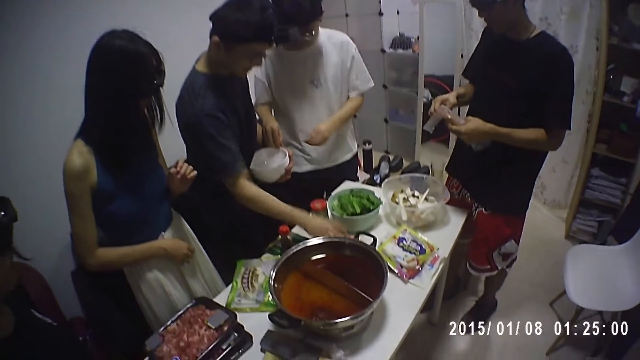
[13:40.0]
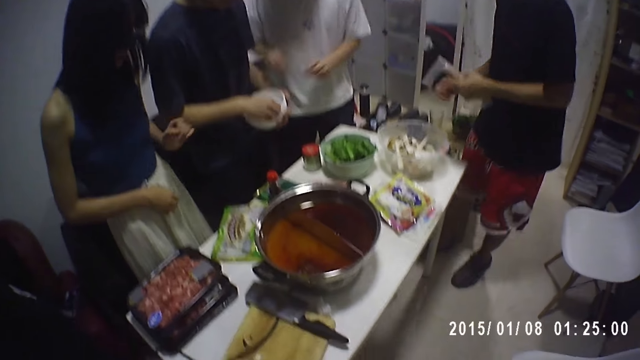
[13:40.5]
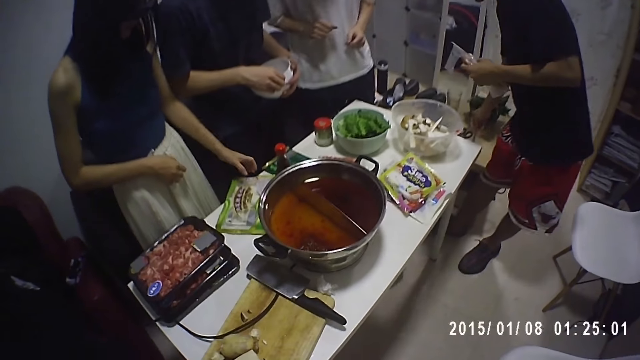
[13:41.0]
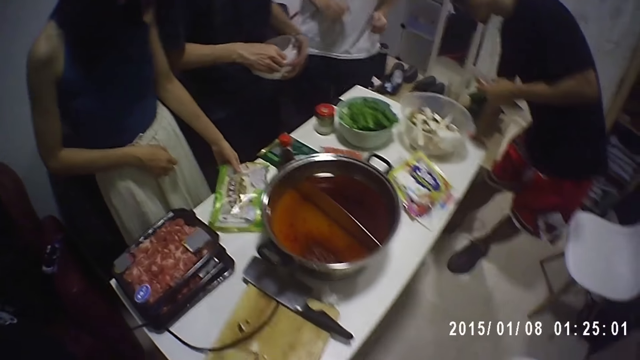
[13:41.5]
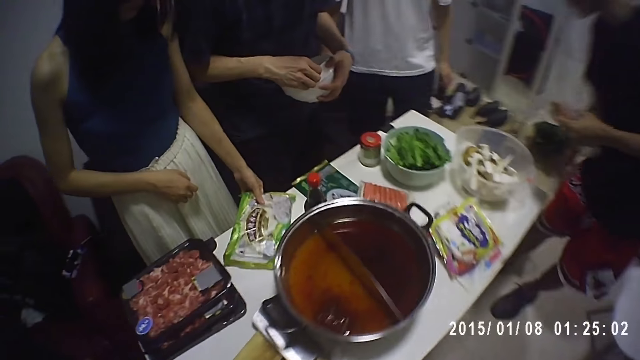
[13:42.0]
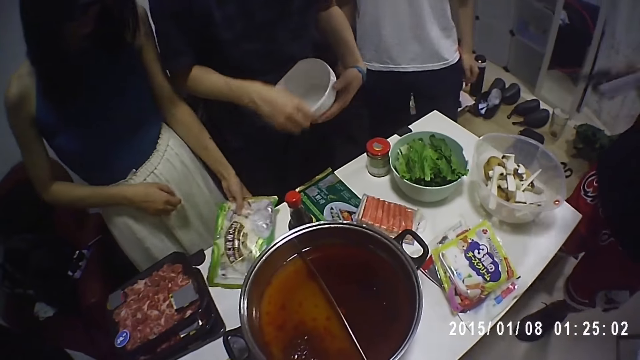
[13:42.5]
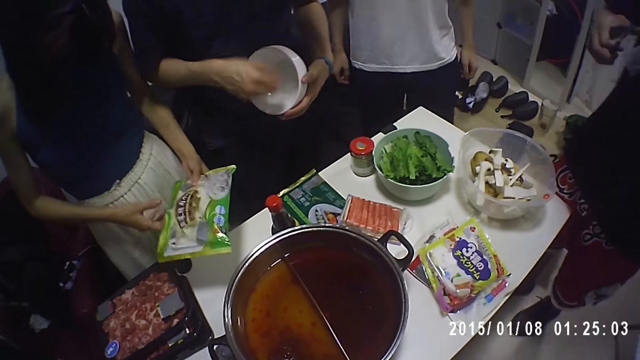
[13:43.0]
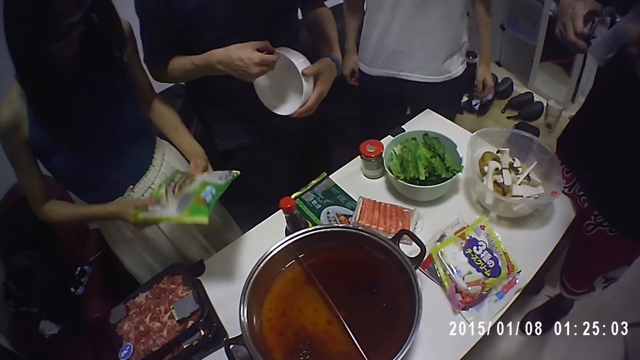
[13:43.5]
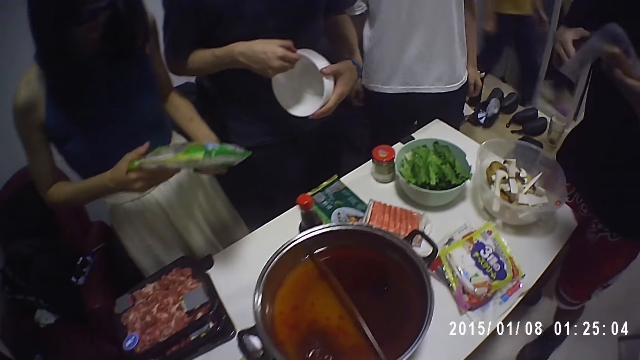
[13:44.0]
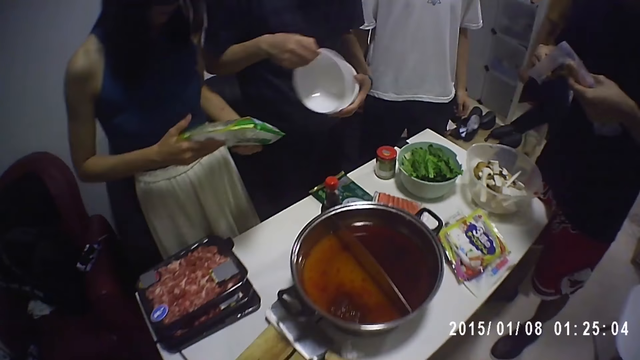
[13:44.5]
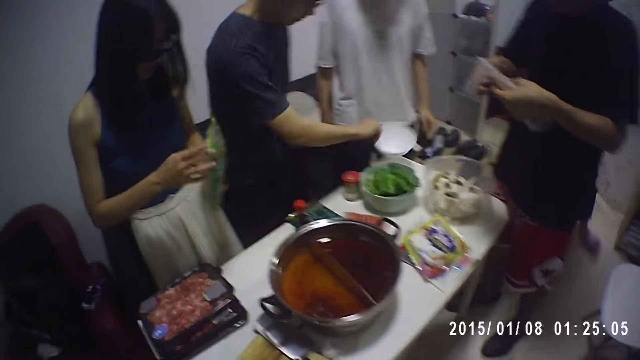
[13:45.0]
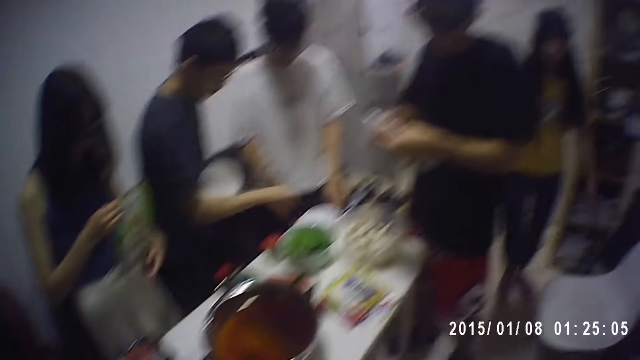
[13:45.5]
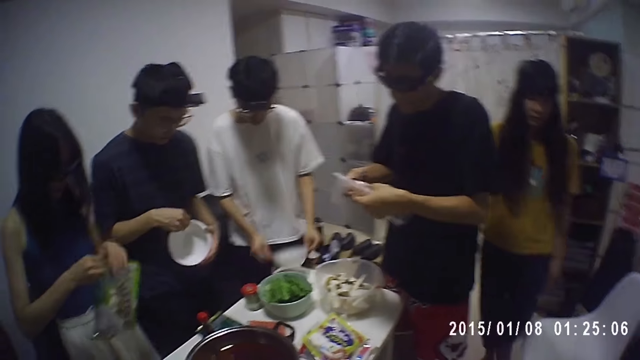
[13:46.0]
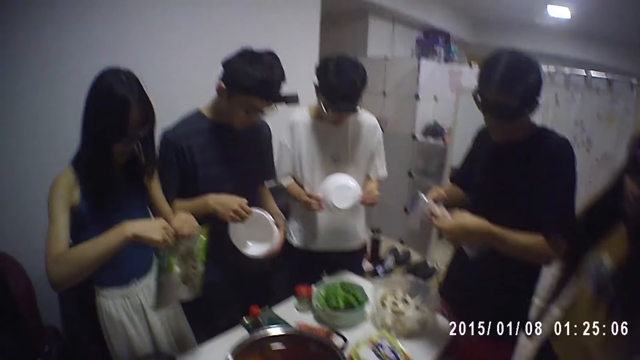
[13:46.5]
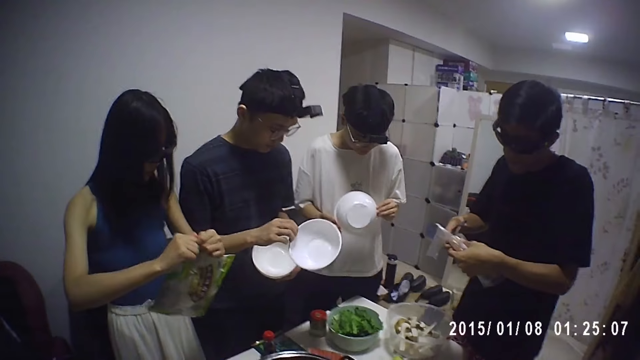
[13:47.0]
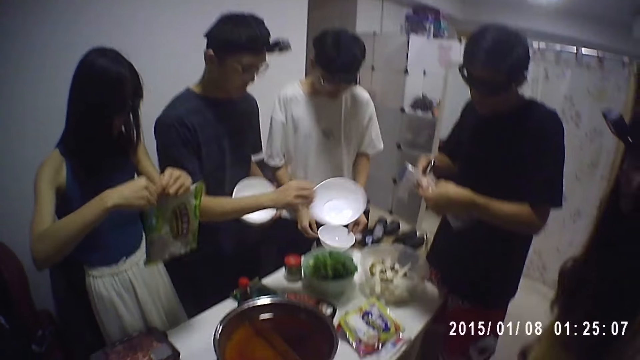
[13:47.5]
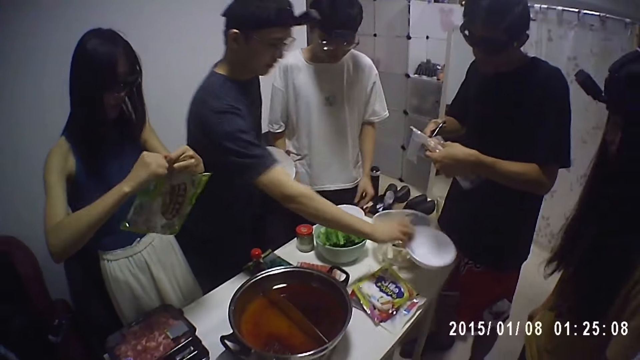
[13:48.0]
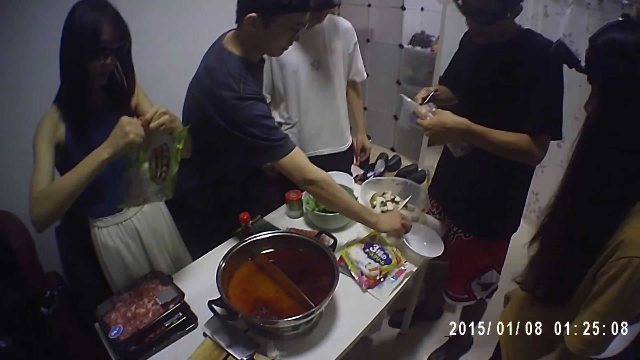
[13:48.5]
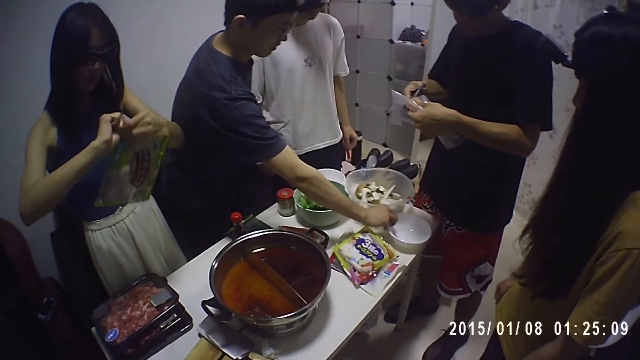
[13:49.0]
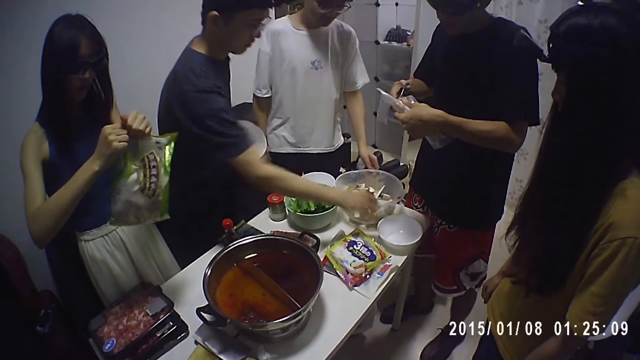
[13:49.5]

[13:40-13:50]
A person drops a packet of ingredient. Another person picks up a pair of scissors. A woman picks up a pack of ingredient from the table. The second person cuts the packet of ingredient. A man separates the stack of bowls and places a bowl on the table. Another man drops the plate in his right hand on the table. A third man picks up the plate on the table with both hands. The second man takes out a plate from the pile of plates in his left hand with his right hand. Another woman opens the pack of shrimps with both hands. She opens the pack of shrimps with both hands again. The third man drops the plate on the table with both hands. The second man drops the plate in his right hand on the table.

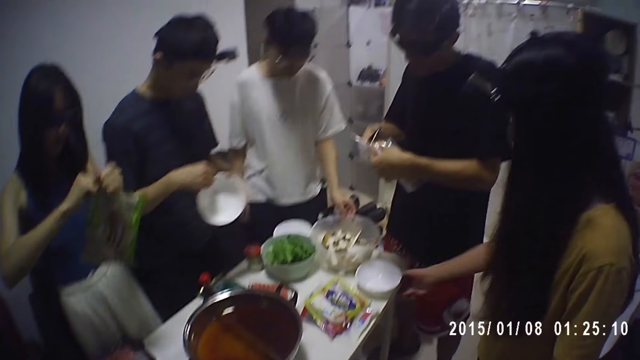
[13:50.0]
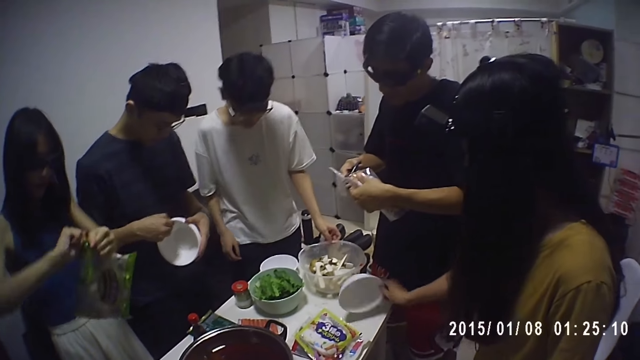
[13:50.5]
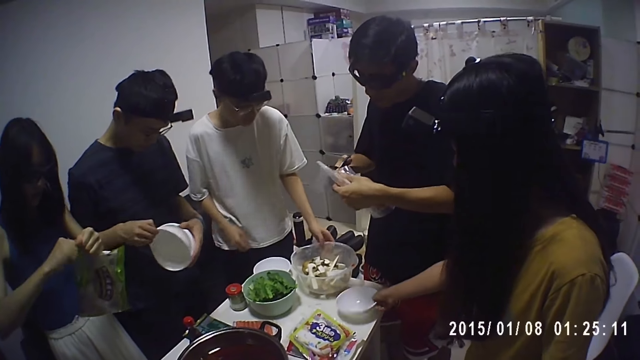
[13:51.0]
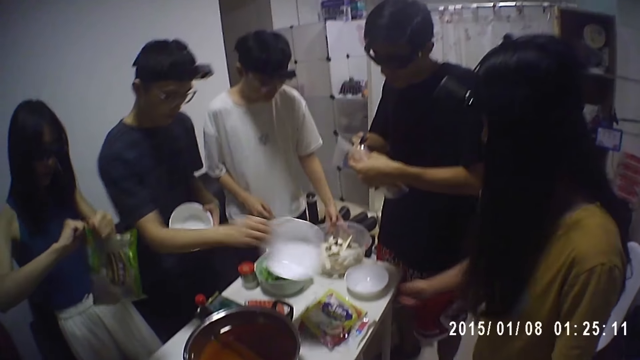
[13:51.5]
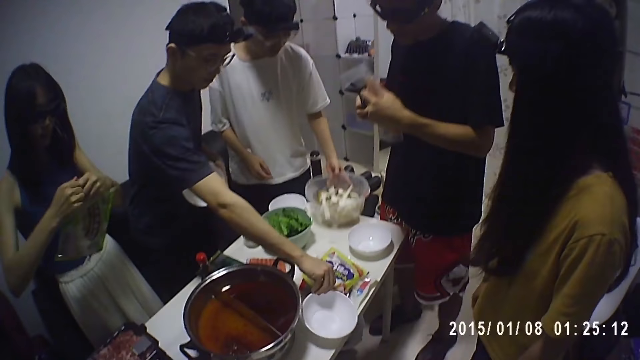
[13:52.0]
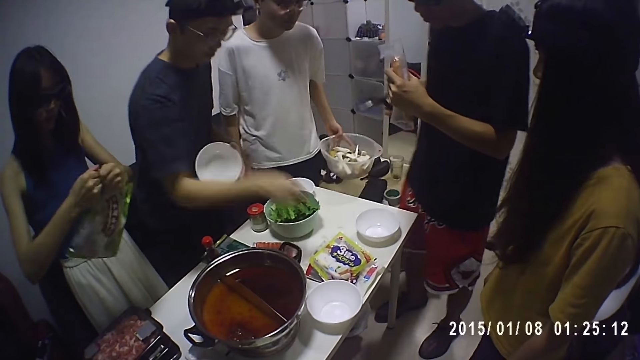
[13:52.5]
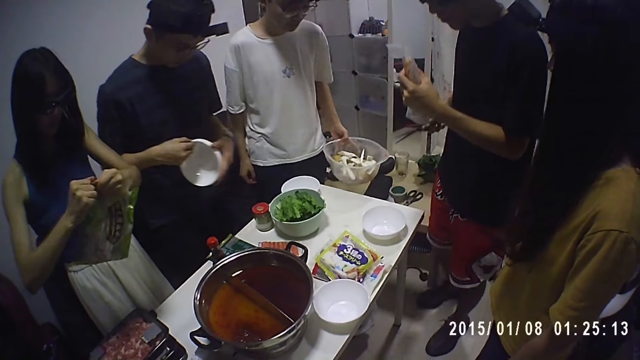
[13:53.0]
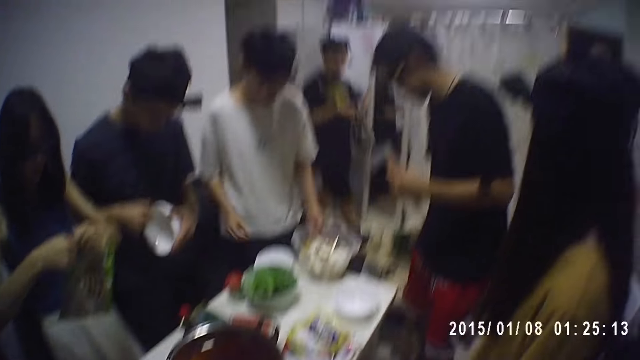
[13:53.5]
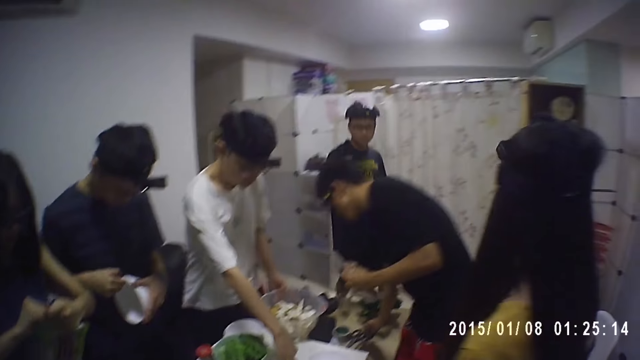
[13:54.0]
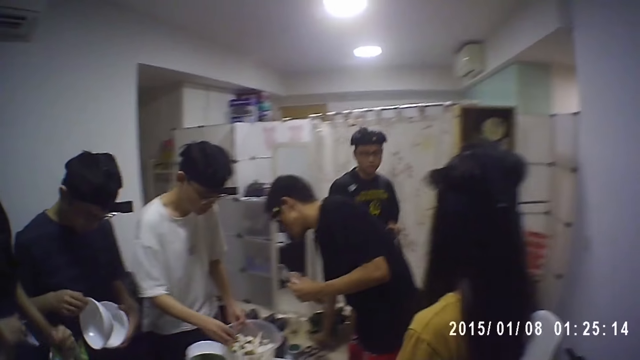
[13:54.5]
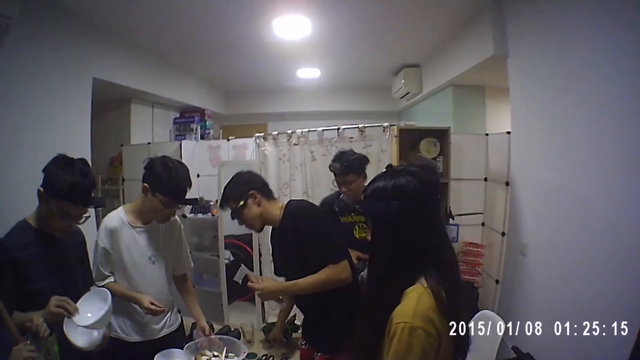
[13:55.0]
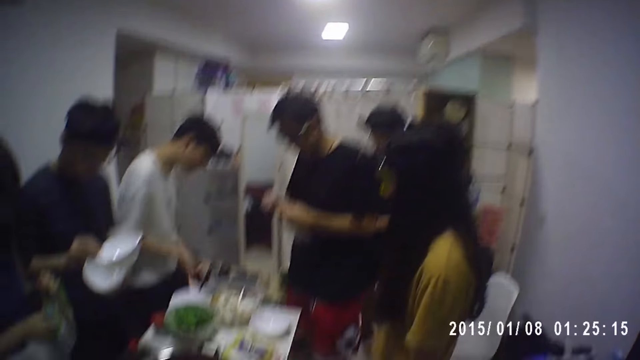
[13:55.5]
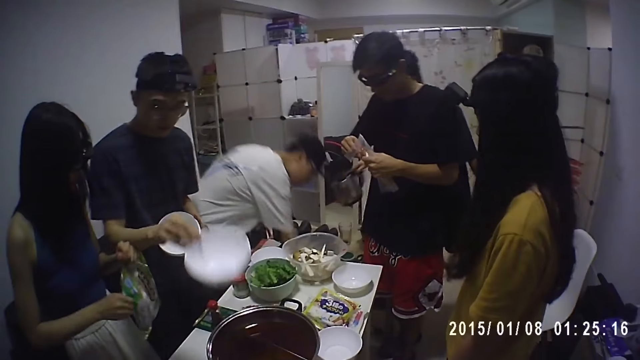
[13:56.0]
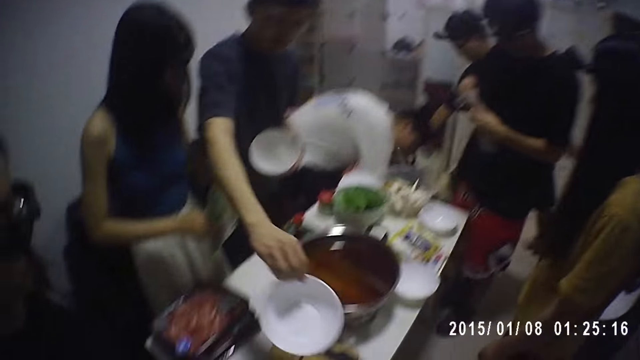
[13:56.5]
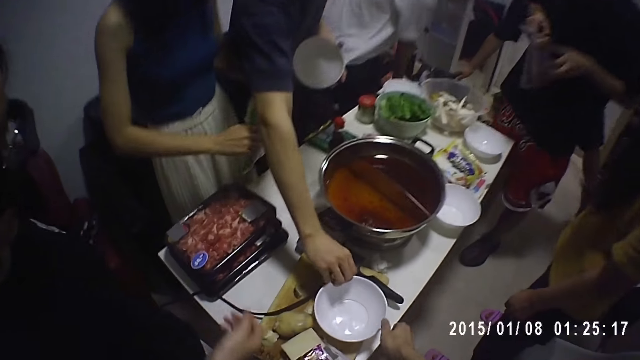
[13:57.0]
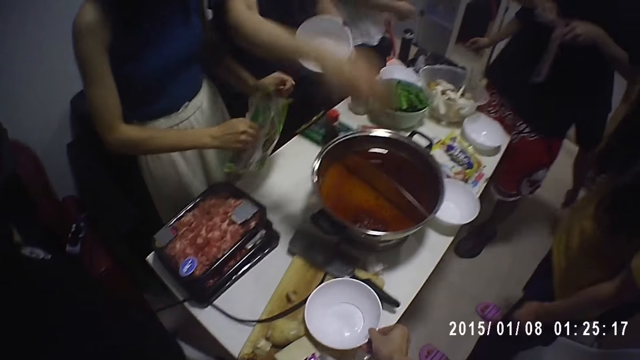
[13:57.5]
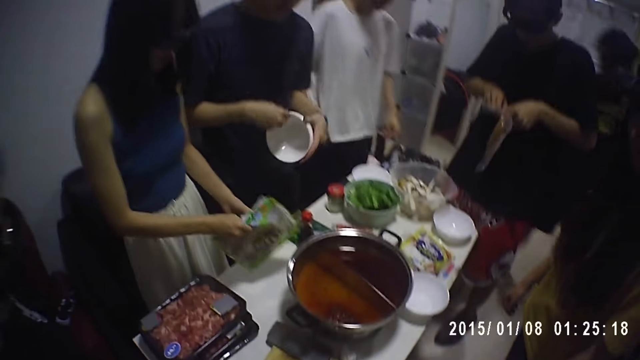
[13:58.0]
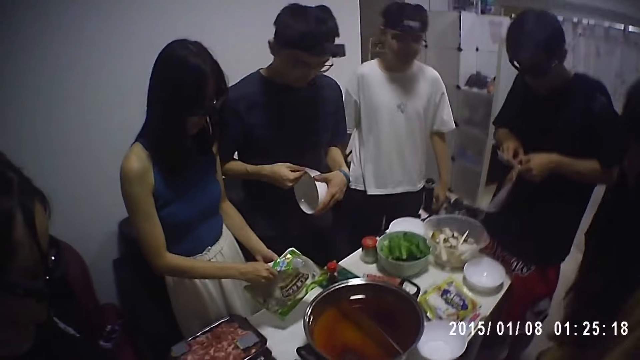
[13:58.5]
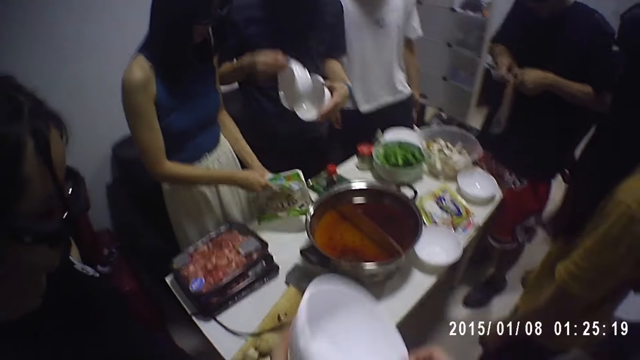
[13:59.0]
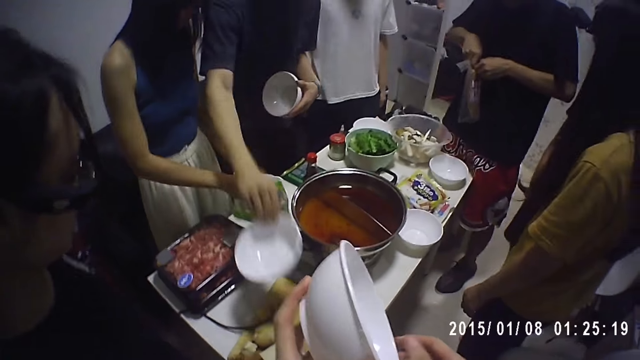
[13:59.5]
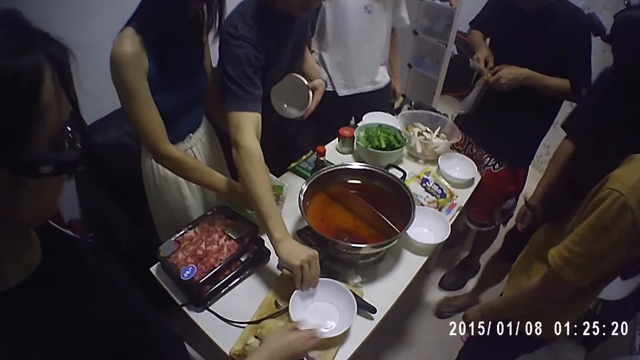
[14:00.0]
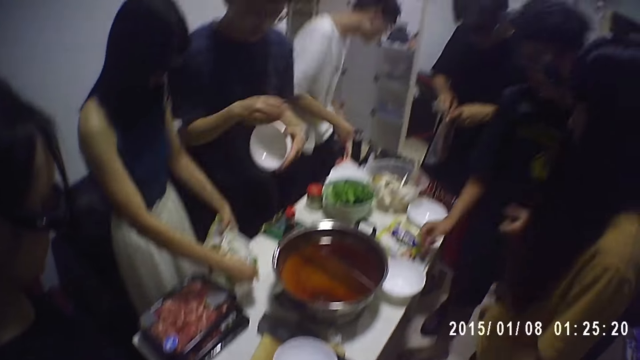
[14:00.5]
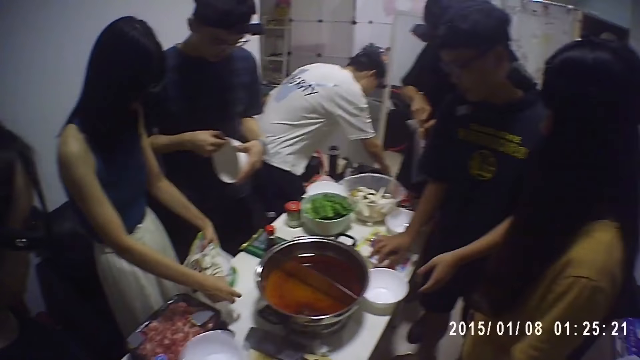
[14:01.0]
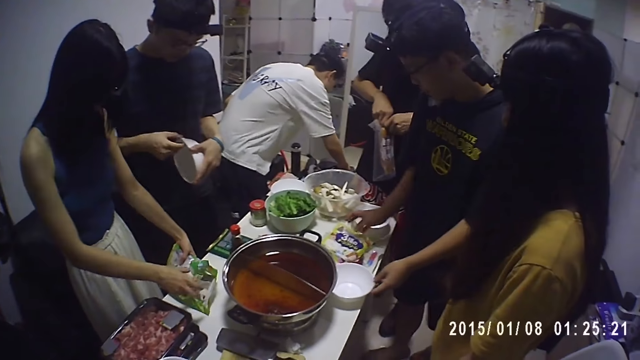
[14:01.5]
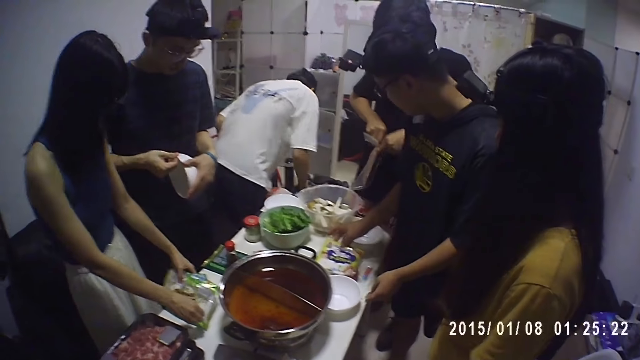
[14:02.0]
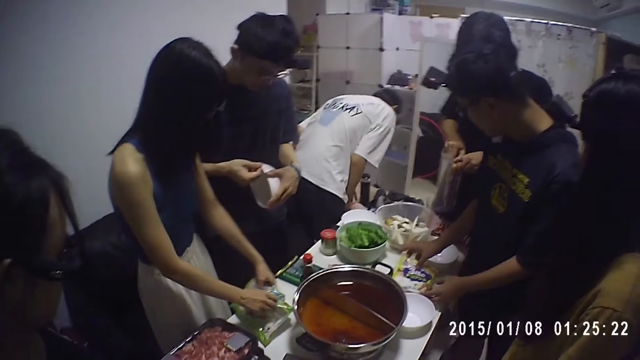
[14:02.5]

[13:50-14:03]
A woman touches the plate on the table with her right hand. A man takes out a plate from the pile of plates in his left hand with his right hand. Another man carries a bowl on the table with his left hand. The first man drops the plate in his right hand on the table. He takes out a plate from the pile of plates in his left hand with his right hand. A third man drops the scissors in his right hand on the table. A fourth man drops a kettle on a table with his right hand. The first man drops the plate in his right hand on a chopping board on the table. The camera wearer picks up the plate on the chopping board with his right hand. The first man drops the plate in his right hand on the chopping board on the table. The third man opens the nylon of sausage with both hands. The first man drops the plate in his right hand on the chopping board on the table. The fourth man touches a pack of something on the table with his right hand. The first man drops the plate in his right hand on the chopping board on the table. The fourth man touches the plate on the table with his left hand.
